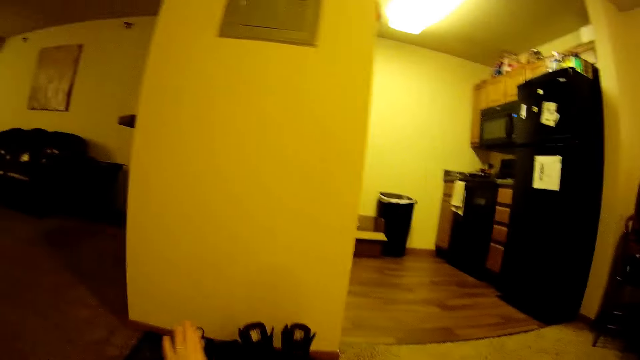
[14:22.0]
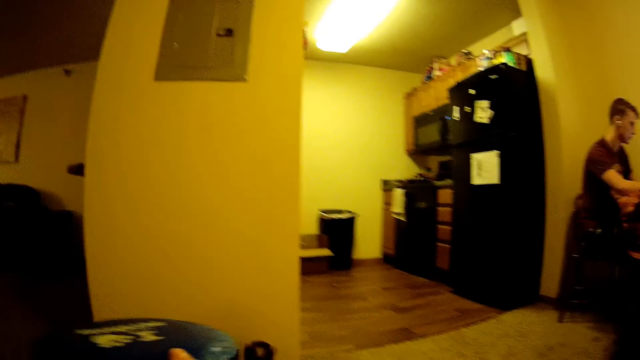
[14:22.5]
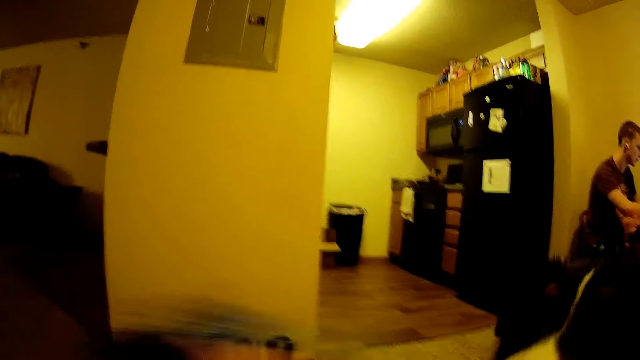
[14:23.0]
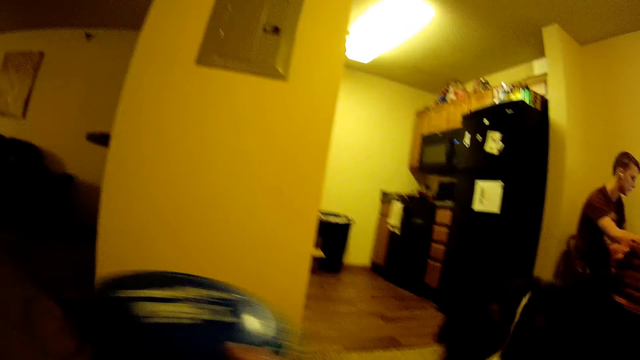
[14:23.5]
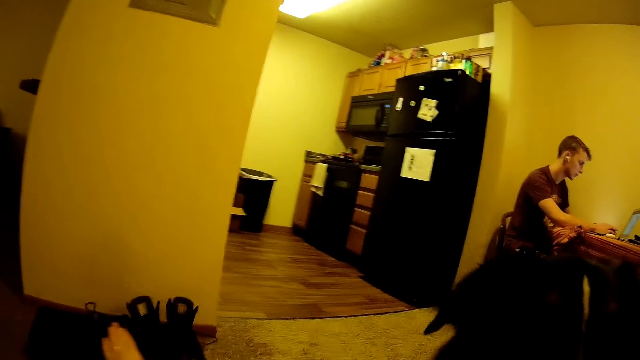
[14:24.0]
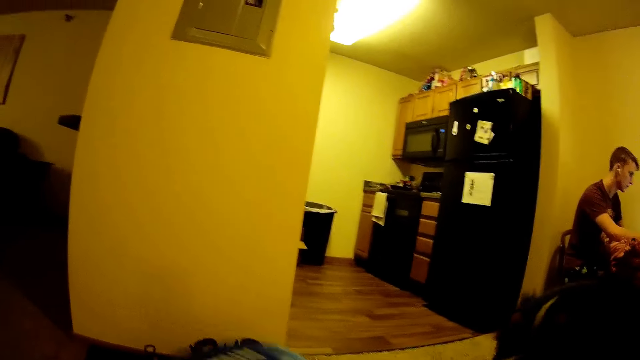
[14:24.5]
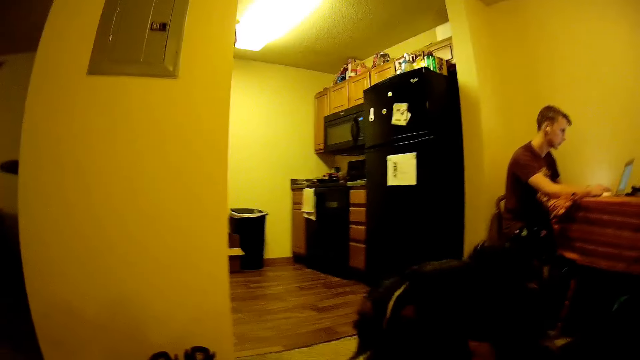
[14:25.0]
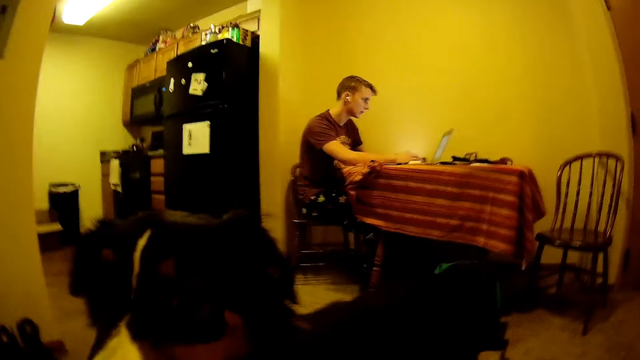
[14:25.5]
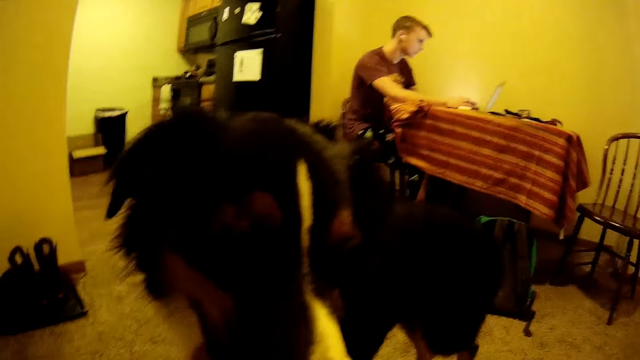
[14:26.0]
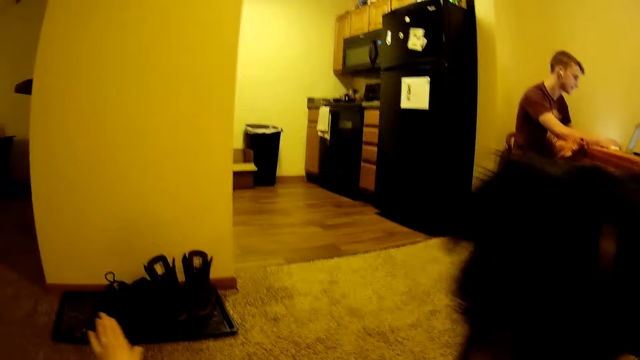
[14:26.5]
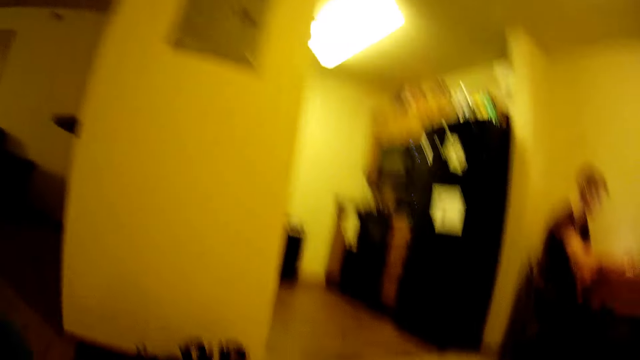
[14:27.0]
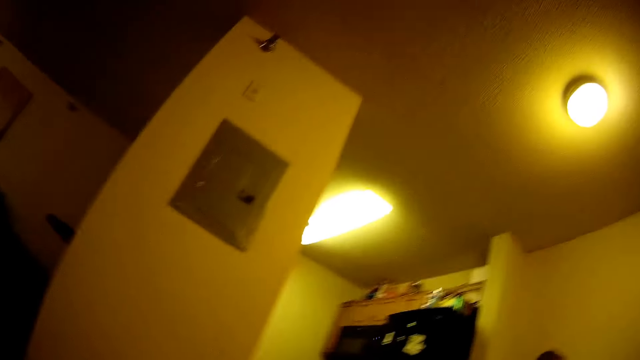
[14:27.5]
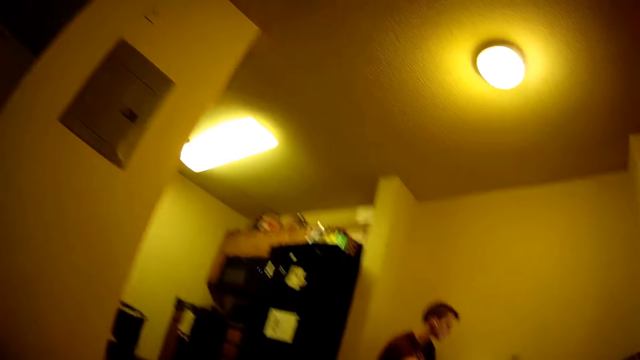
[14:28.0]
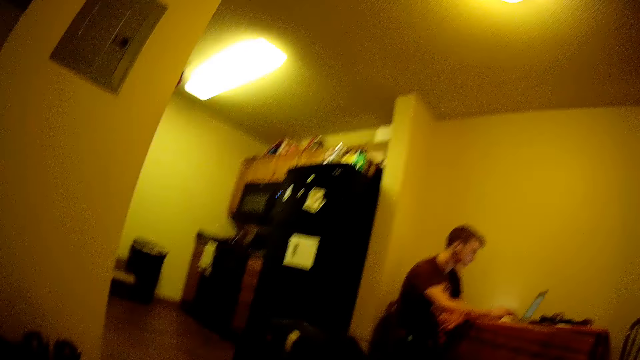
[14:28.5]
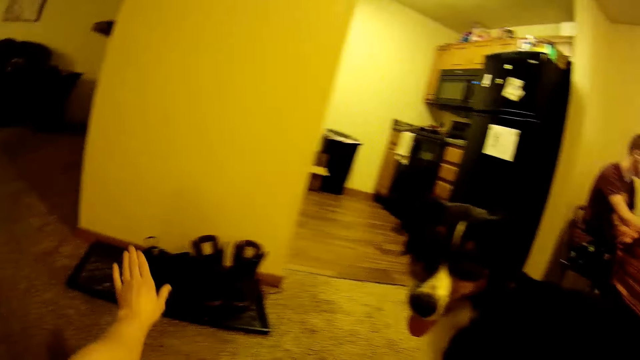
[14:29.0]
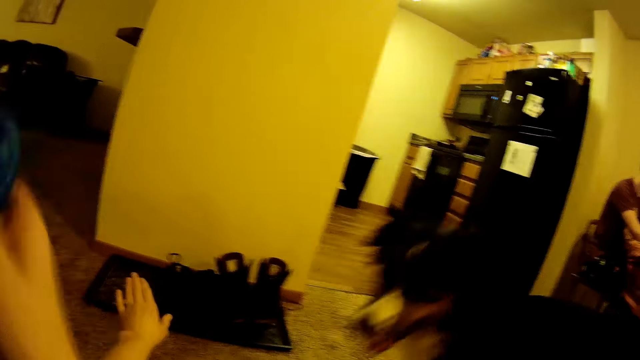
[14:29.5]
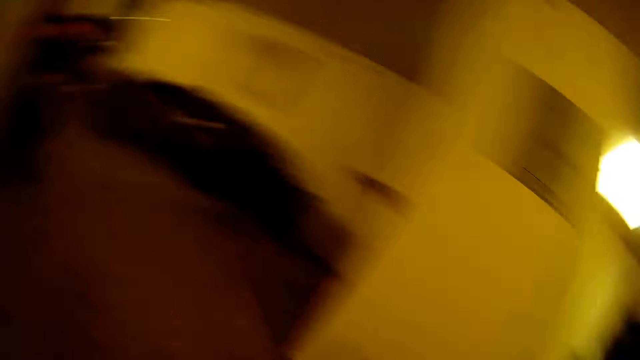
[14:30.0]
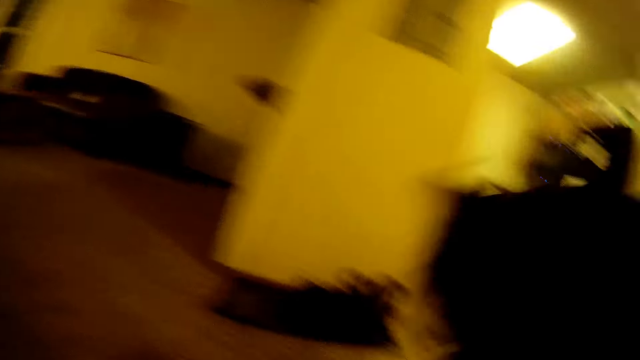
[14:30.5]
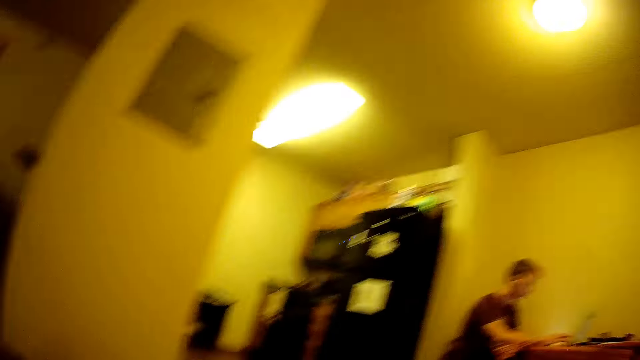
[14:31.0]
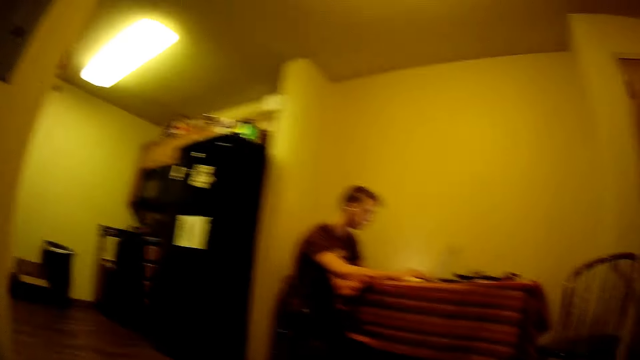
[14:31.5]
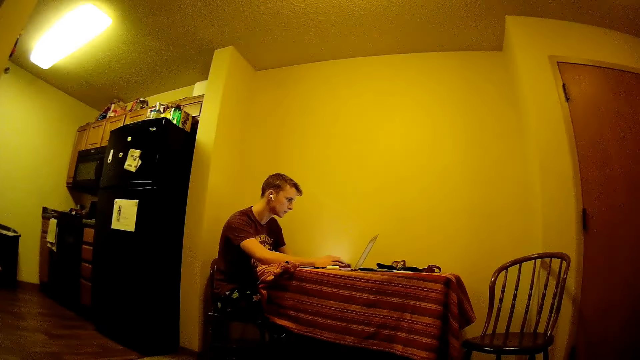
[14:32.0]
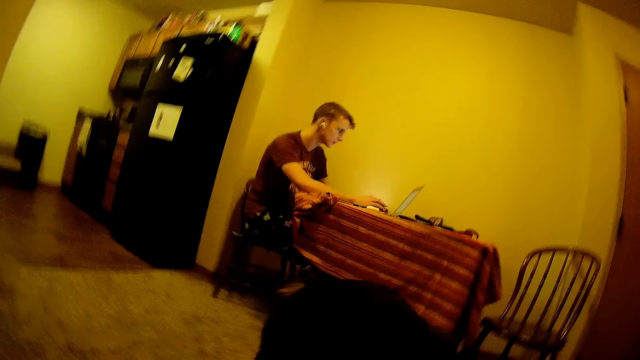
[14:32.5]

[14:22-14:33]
The camera wearer holds the dog. They move a hand back. They move a hand. They move the disk. They move a hand. They look around. They move a hand. They move the disk. They look around.

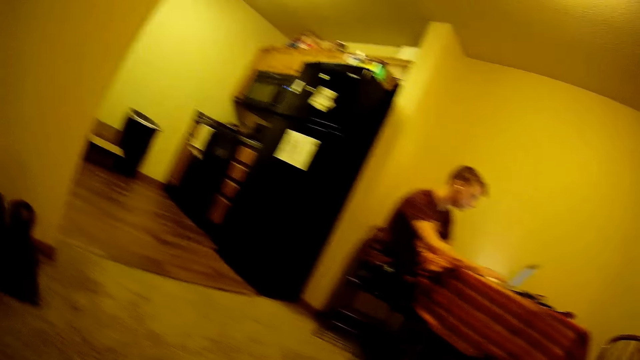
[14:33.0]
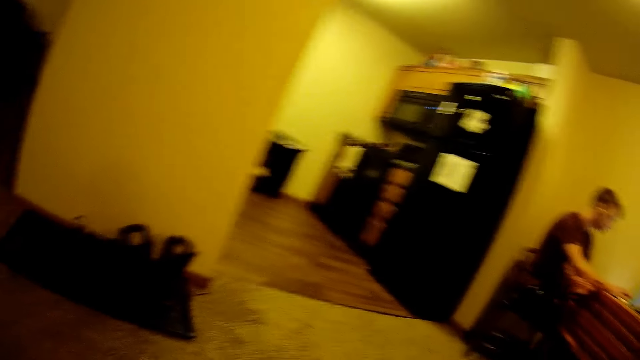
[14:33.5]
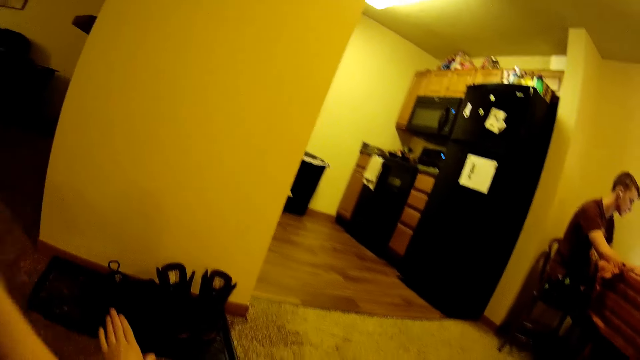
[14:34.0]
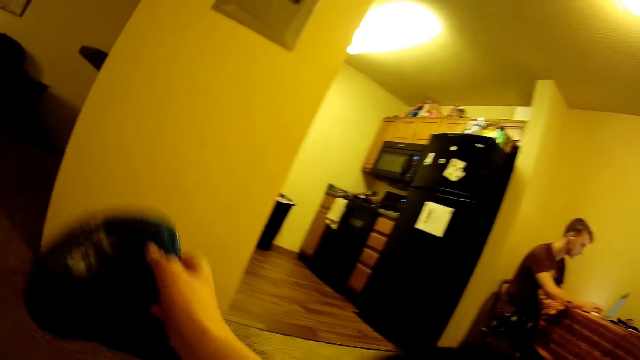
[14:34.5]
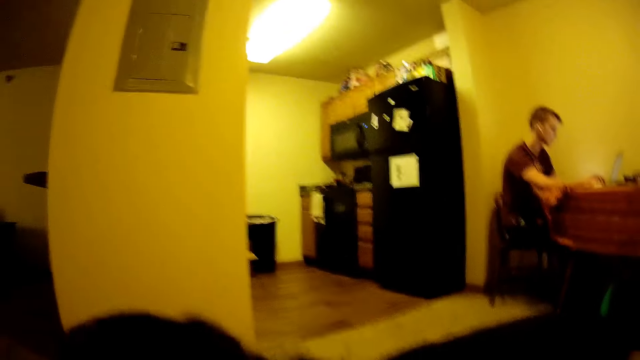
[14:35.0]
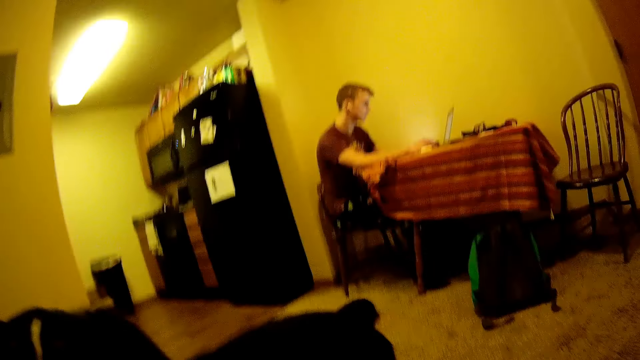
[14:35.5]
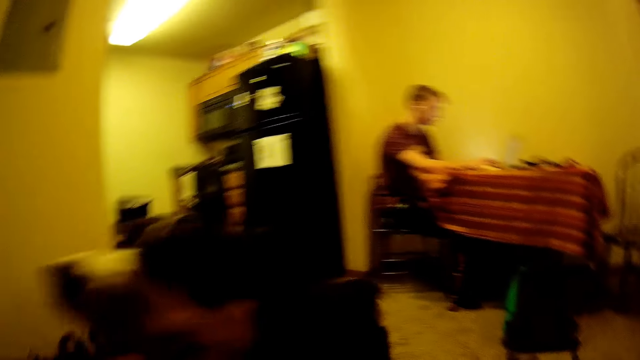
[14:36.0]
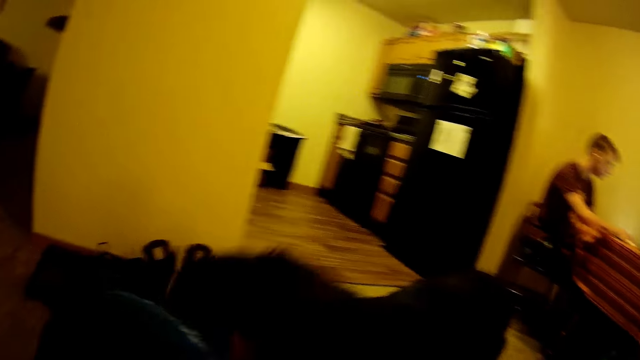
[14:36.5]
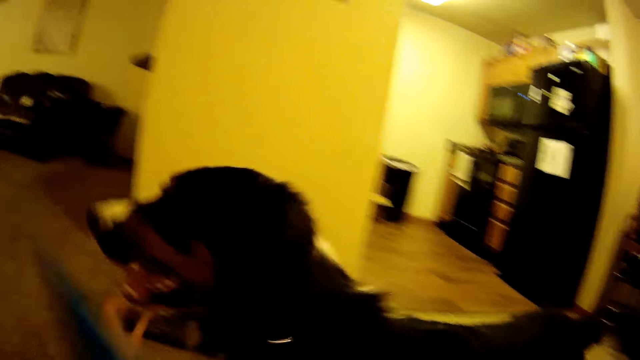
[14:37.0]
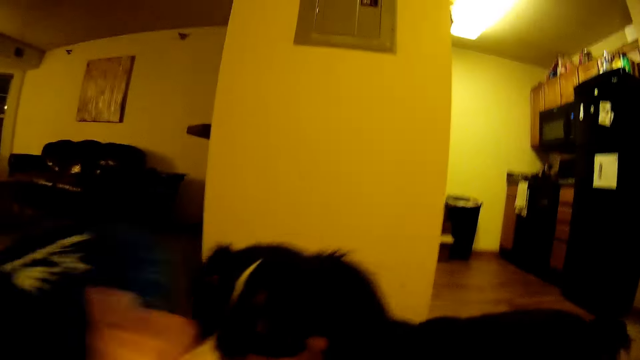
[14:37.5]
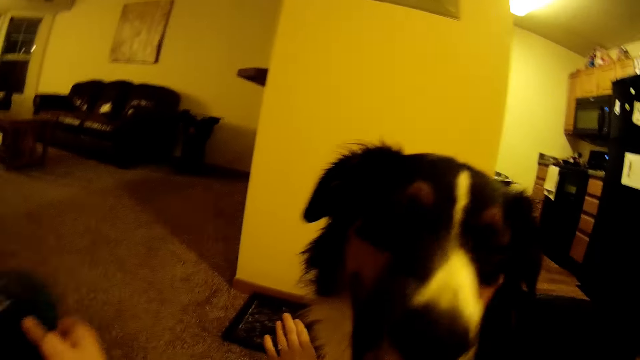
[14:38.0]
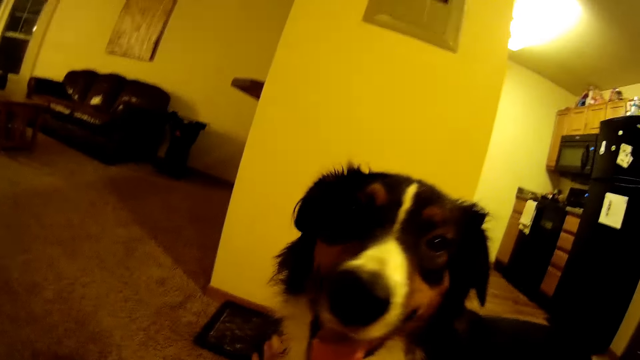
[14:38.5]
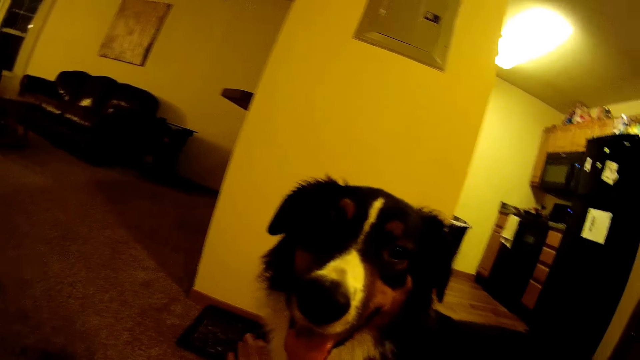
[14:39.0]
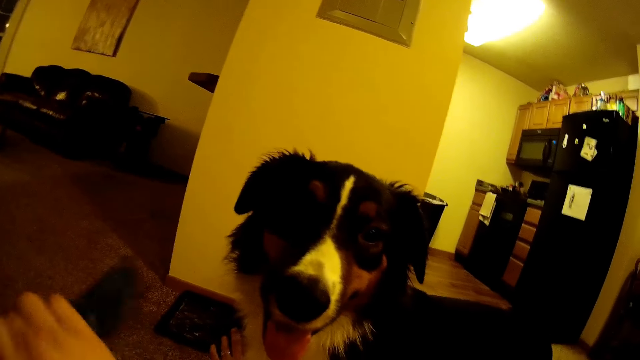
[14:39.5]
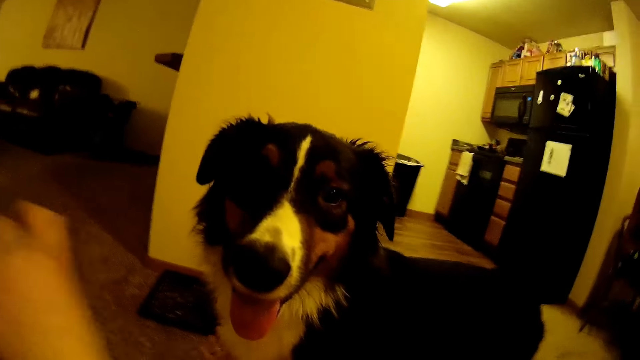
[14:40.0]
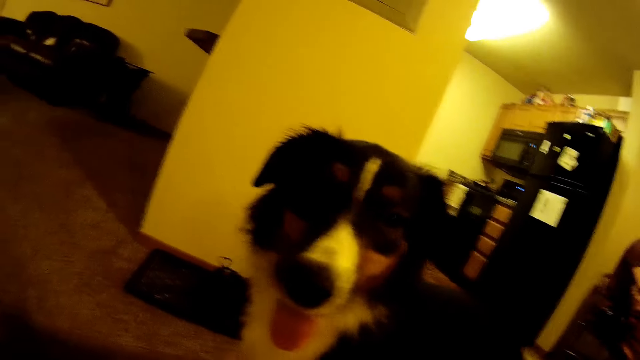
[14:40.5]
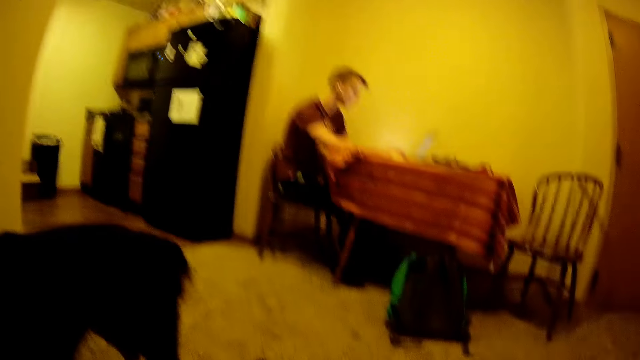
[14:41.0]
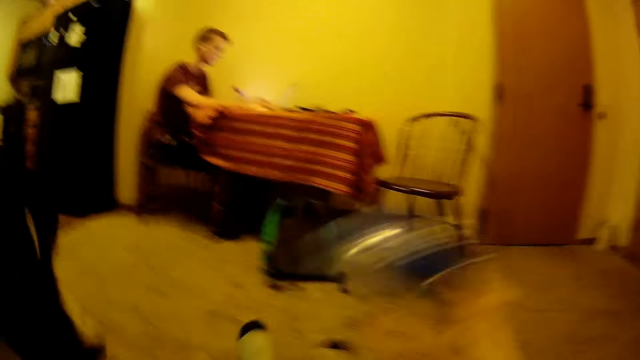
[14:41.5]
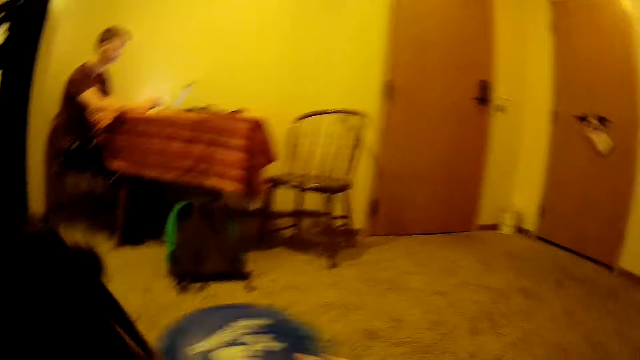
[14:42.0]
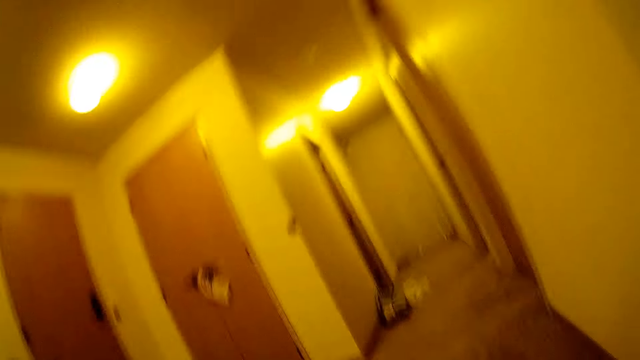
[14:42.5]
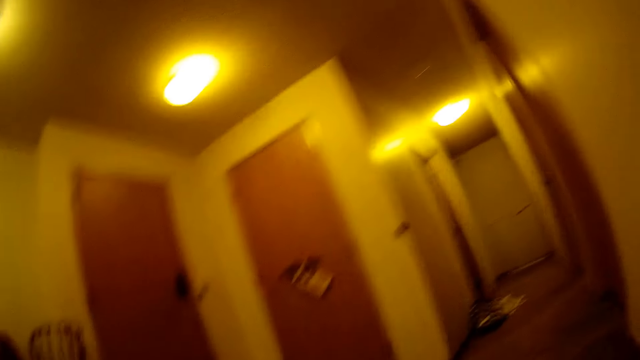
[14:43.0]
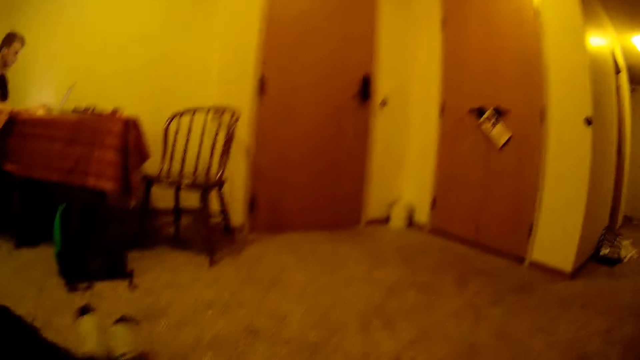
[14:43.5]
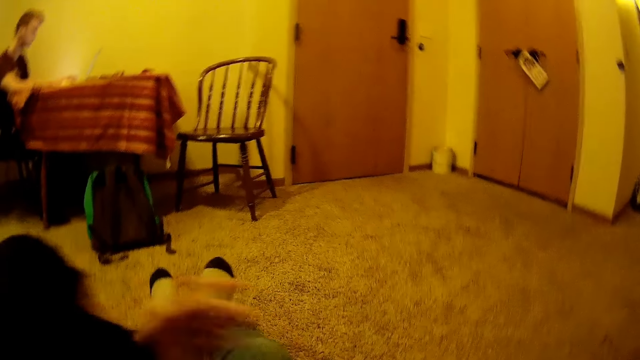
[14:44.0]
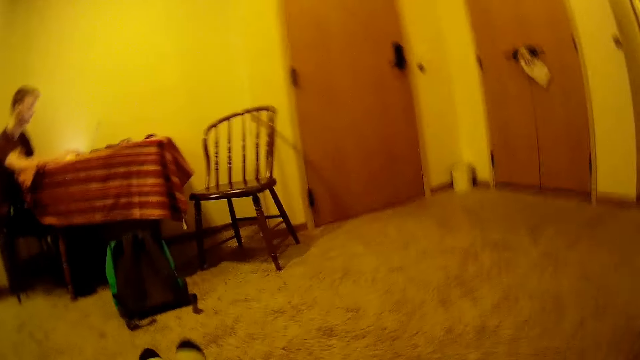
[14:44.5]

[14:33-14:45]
The camera wearer moves the disk. They move a leg. They play with the dog. They shake the disk. They look around. They move the disk.
